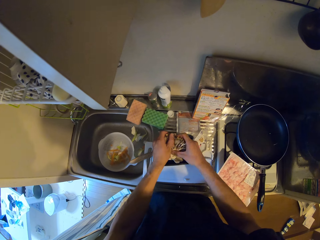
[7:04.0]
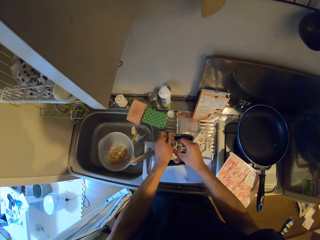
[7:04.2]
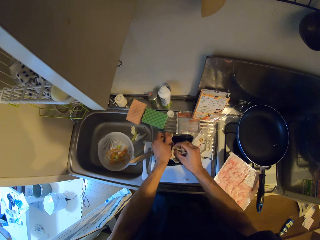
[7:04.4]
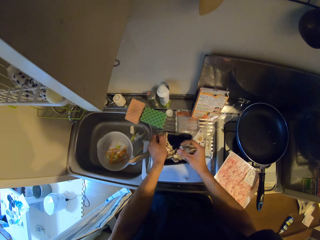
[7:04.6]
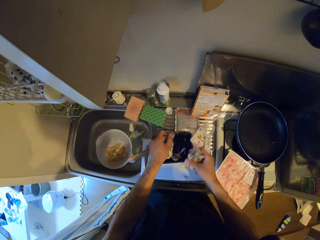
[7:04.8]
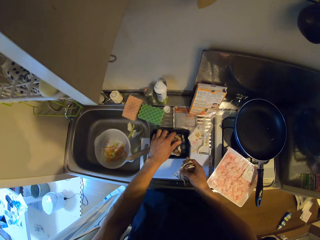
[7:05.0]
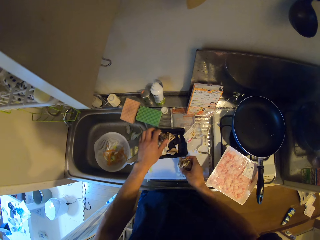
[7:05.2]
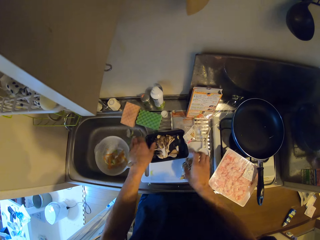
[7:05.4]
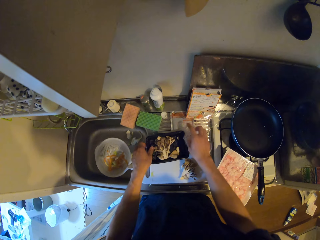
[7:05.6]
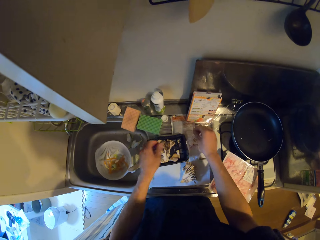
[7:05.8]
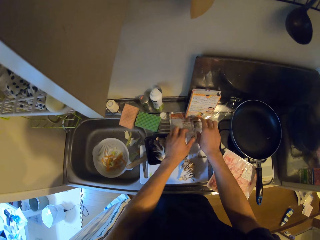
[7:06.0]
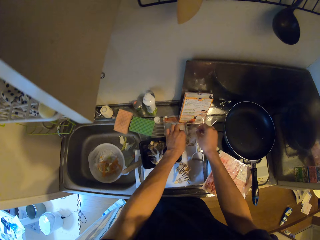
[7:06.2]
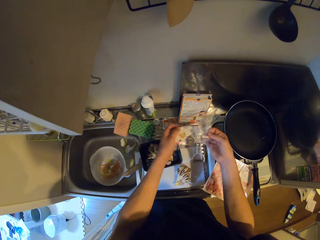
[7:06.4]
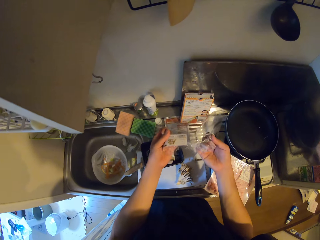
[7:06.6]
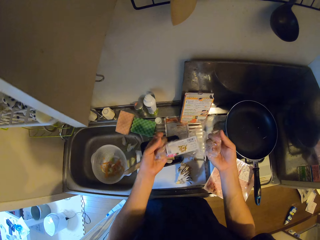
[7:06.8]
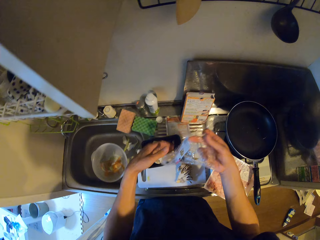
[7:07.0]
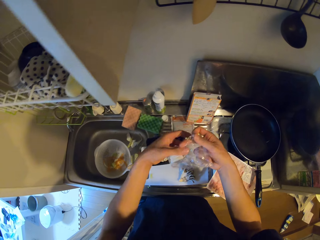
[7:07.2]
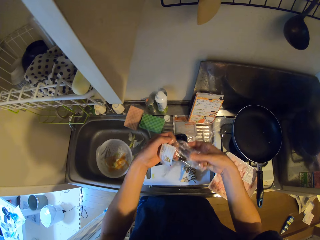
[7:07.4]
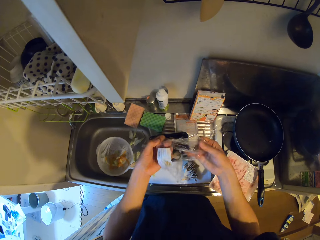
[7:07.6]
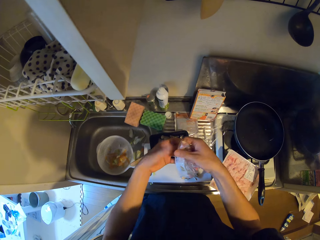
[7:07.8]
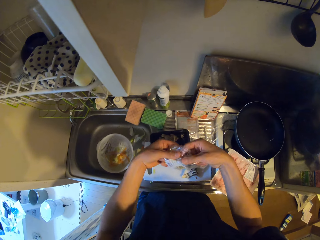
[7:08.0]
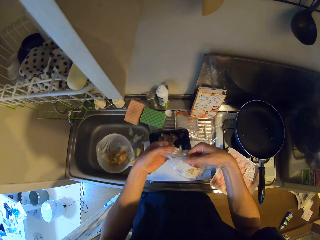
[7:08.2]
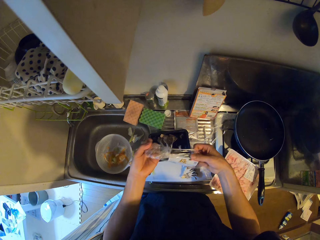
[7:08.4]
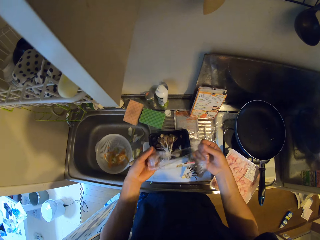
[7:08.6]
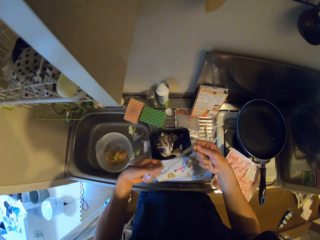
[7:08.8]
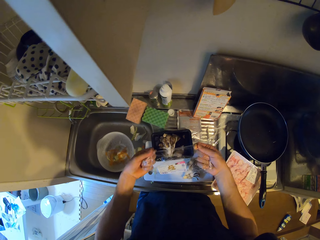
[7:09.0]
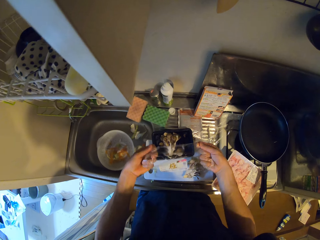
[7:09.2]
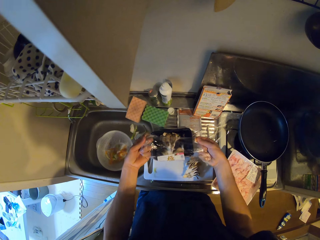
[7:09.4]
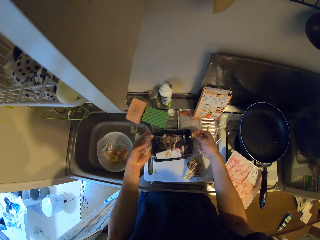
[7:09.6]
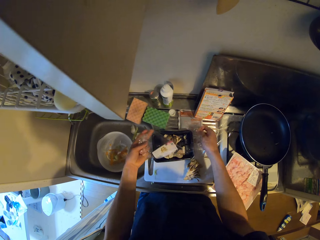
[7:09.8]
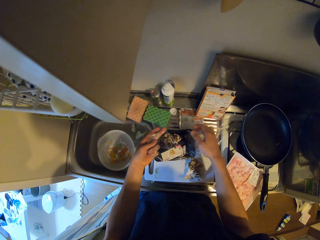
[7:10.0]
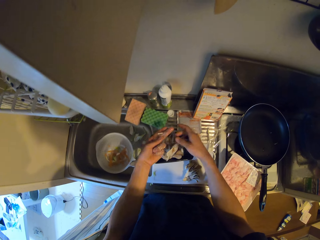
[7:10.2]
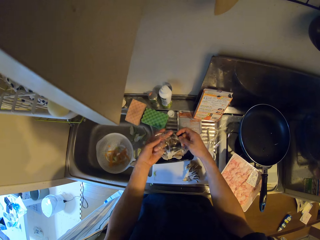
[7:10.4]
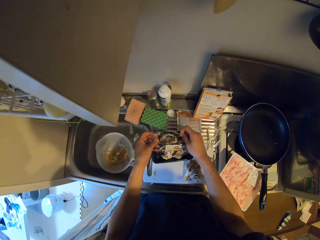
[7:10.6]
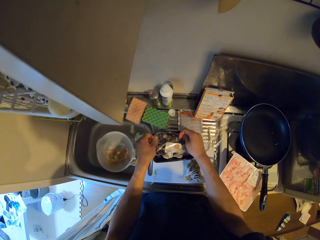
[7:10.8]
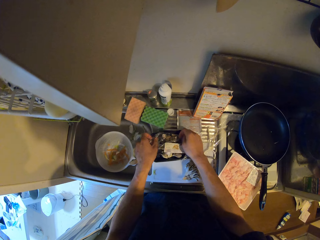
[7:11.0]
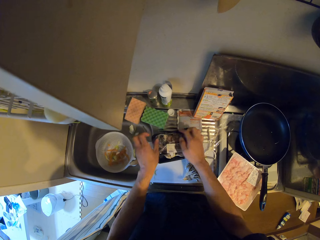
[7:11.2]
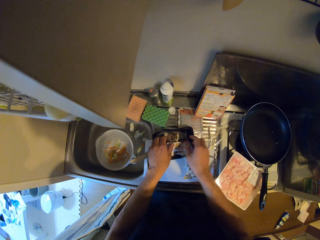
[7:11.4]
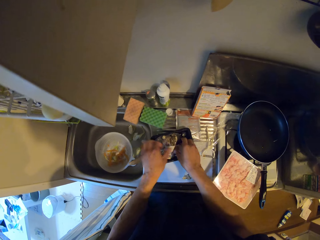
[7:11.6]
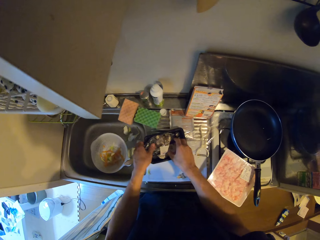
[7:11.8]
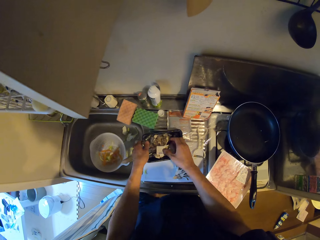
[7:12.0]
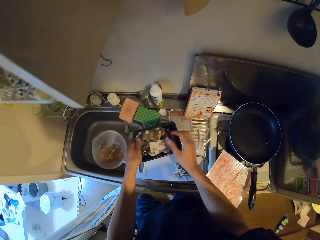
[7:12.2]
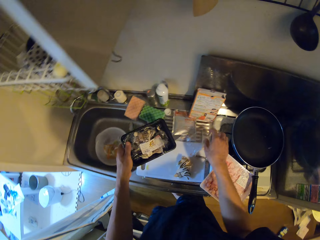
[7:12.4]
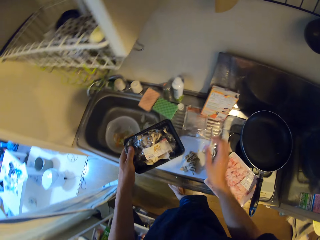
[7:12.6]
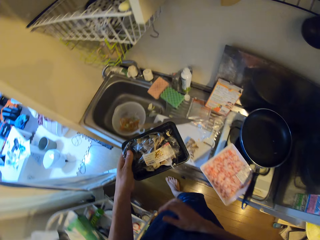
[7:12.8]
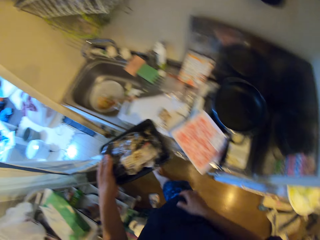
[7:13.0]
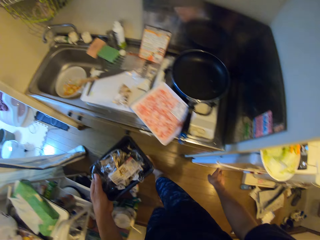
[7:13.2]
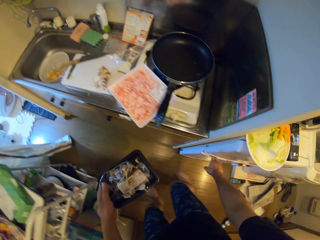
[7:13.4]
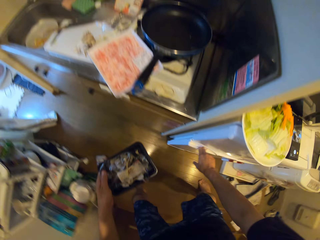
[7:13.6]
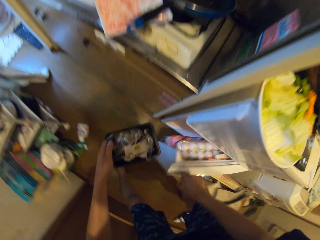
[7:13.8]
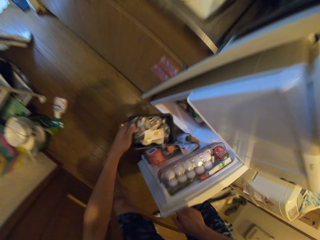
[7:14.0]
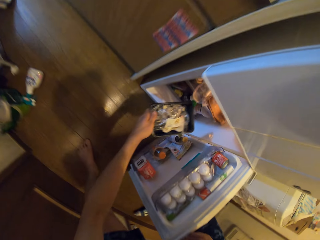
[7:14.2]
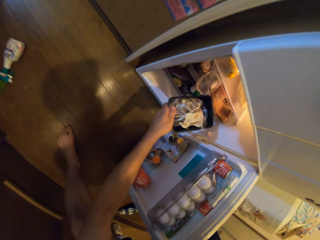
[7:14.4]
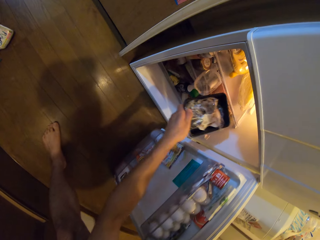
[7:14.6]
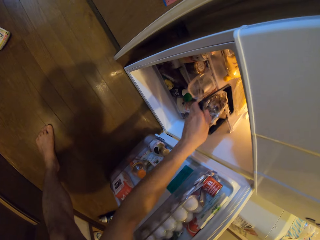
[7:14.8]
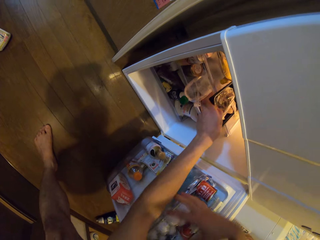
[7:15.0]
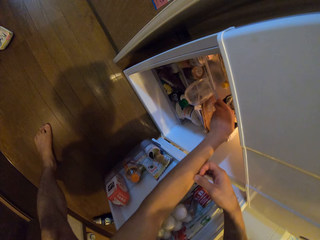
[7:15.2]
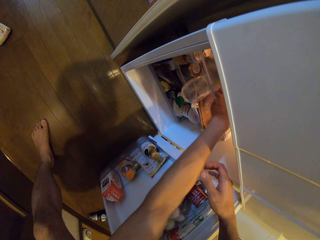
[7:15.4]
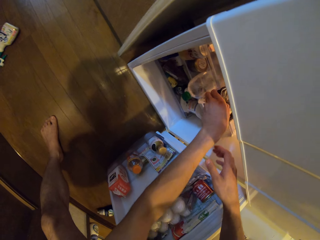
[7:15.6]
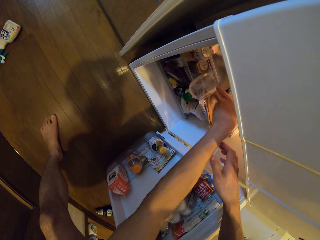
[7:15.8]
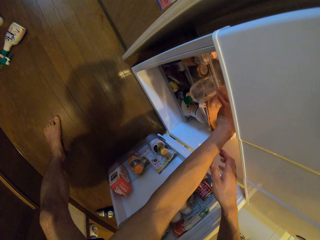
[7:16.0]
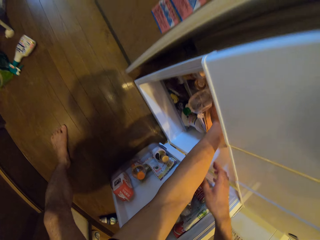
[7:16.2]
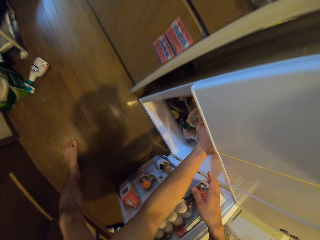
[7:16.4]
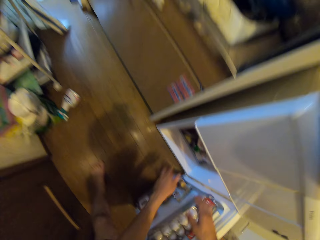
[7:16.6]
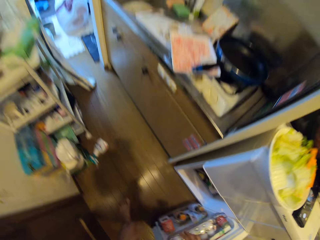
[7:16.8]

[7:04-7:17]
The camera wearer cuts the crab into two with his hands. He takes something from the food container. He drops the crab on the cutting board. He picks up a nylon paper. He straightens it. He closes the pack with the nylon. He picks up the pack from the cutting board. He opens the fridge. He puts the pack inside the fridge.

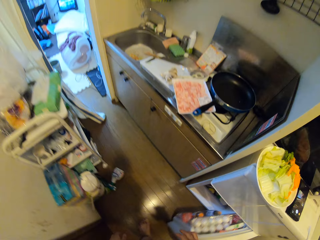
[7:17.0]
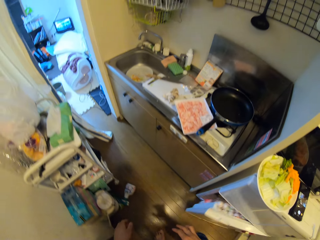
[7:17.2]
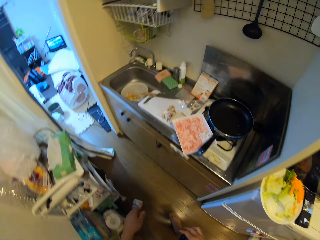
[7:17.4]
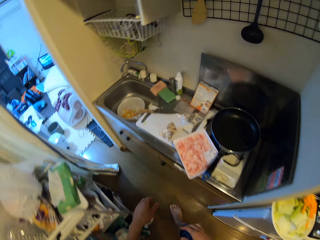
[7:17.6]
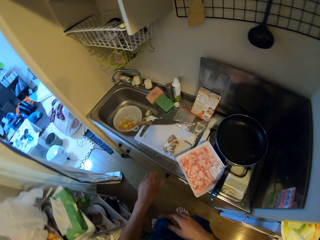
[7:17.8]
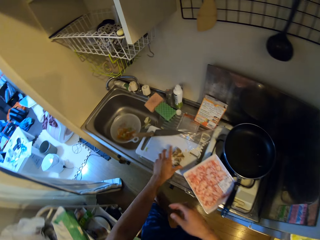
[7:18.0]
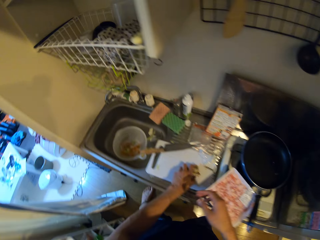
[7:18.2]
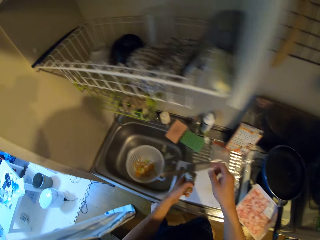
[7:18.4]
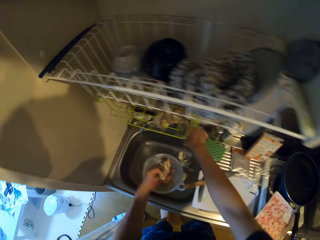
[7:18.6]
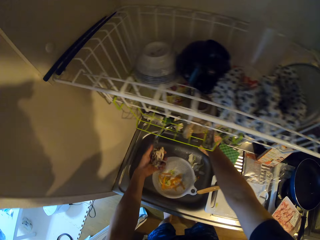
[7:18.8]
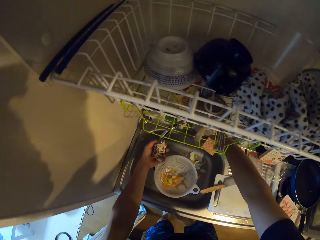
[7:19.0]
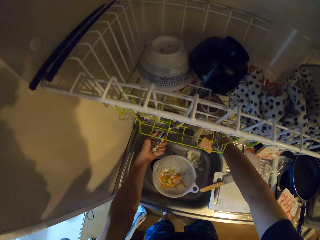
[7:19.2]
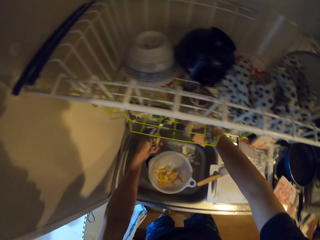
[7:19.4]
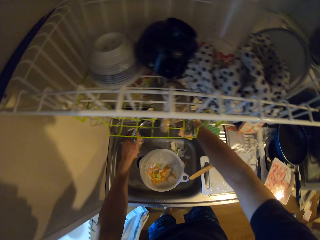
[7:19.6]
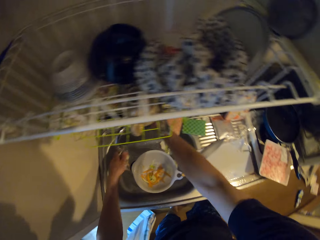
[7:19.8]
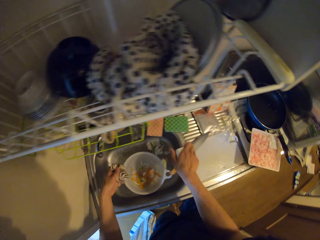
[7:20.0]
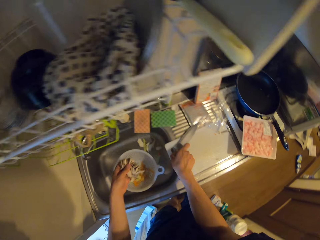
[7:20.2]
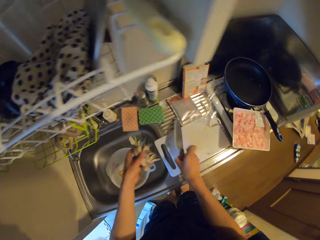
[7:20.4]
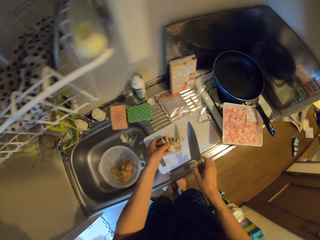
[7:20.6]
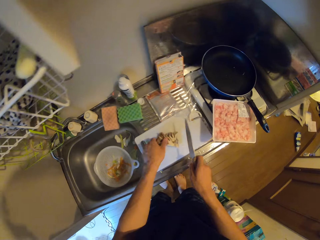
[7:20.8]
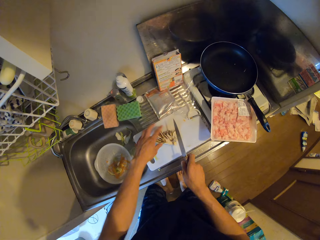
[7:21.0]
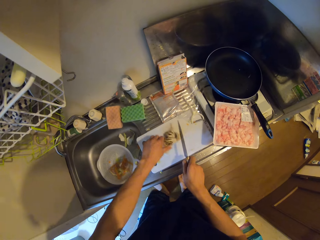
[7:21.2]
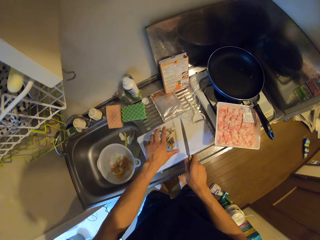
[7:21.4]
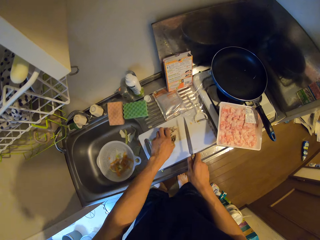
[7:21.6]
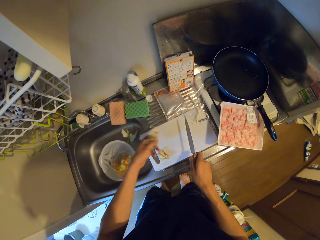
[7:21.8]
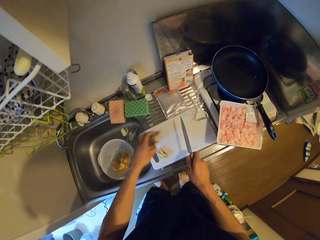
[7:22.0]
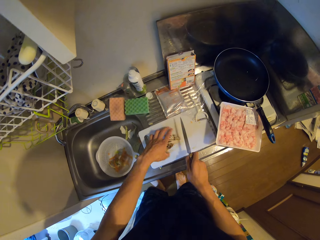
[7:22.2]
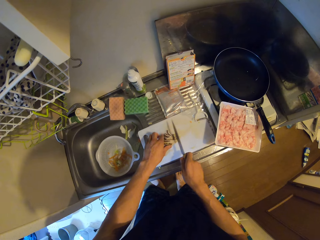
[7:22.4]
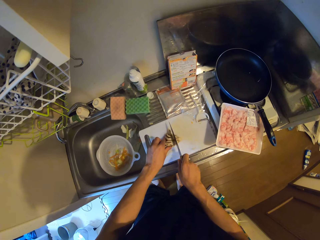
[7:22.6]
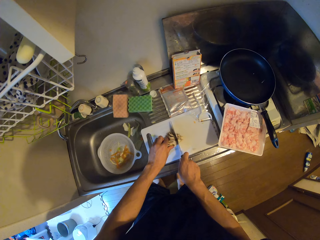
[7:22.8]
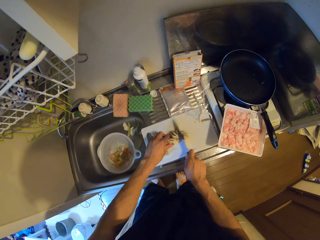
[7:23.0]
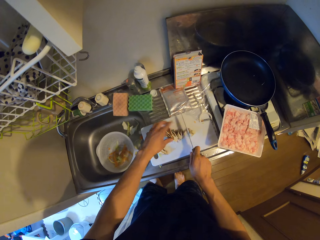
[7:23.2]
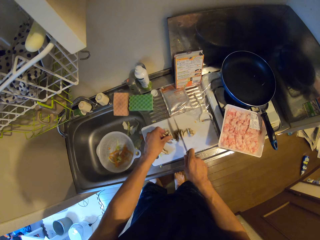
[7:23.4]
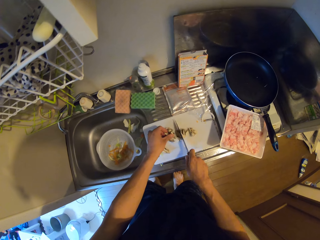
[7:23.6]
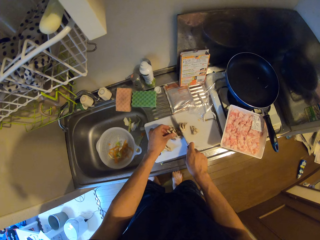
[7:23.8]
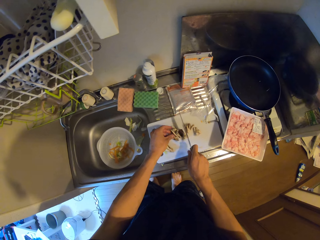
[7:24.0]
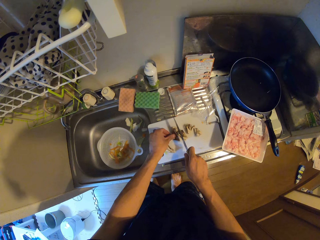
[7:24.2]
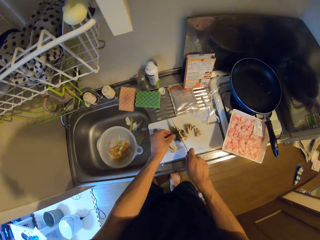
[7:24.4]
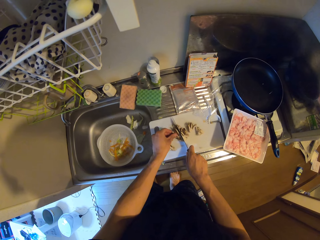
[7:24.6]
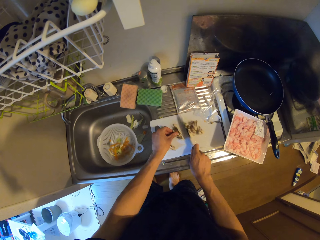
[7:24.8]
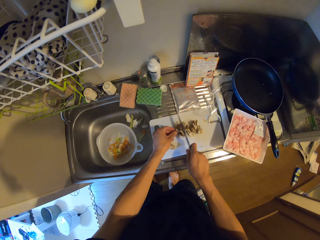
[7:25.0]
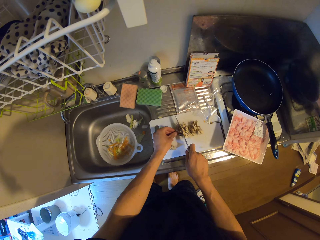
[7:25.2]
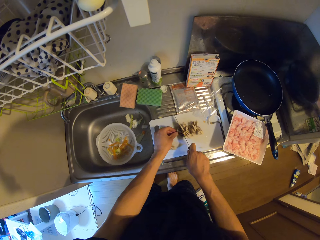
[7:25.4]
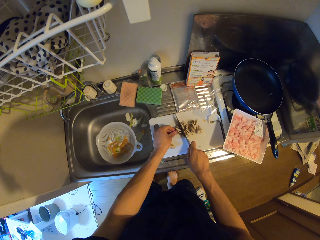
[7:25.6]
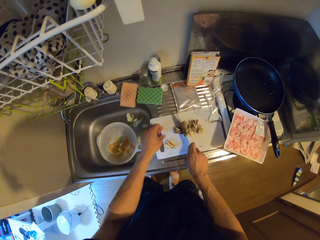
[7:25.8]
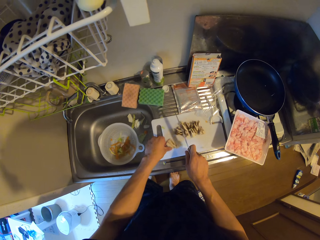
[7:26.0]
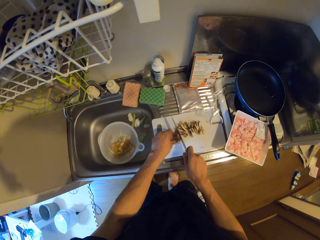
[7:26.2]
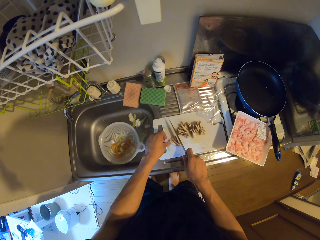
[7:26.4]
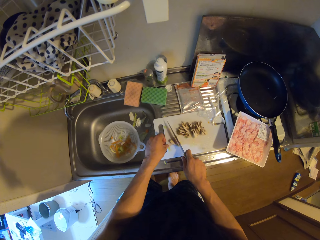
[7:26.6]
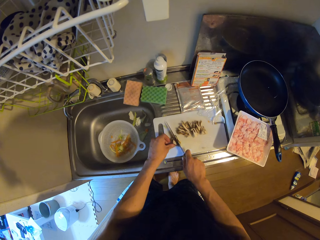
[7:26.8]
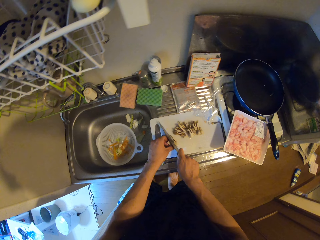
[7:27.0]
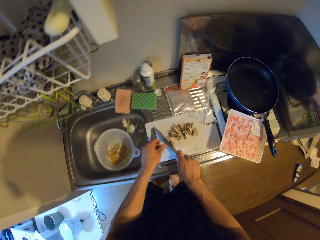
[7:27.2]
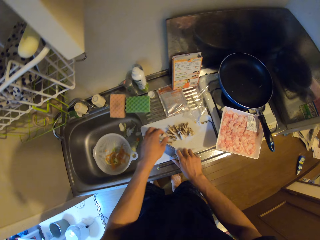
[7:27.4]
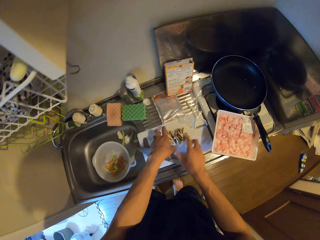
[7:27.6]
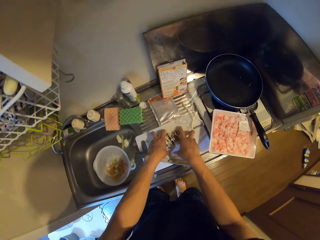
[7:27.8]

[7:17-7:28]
The camera wearer closes the fridge. They open a kitchen cabinet. They pick the crab from the cutting board. They wash something. They pick up the knife from the cutting board. They place the crab on the cutting board. They move something. They cut the crab with the knife on the cutting board.
